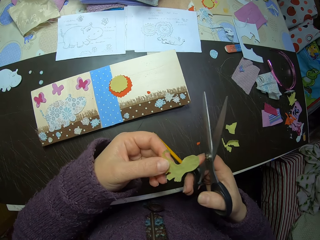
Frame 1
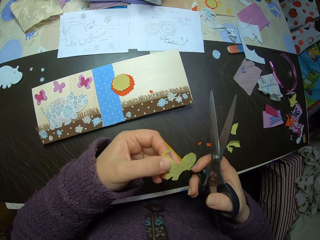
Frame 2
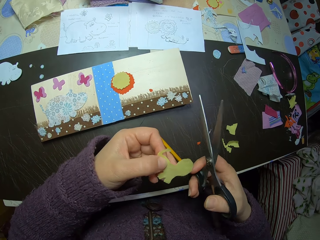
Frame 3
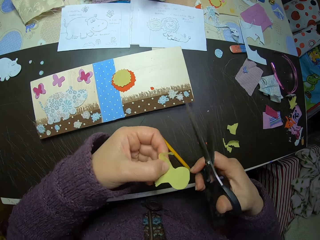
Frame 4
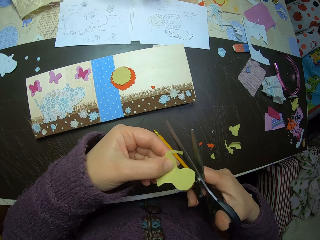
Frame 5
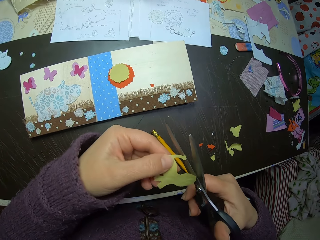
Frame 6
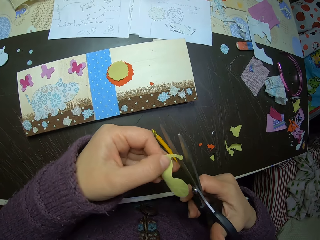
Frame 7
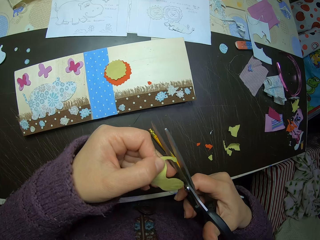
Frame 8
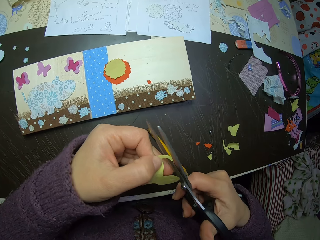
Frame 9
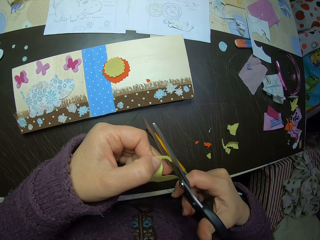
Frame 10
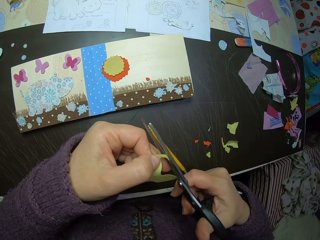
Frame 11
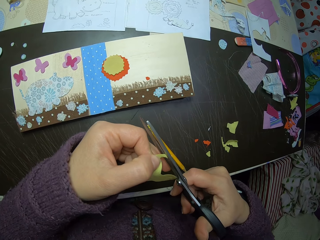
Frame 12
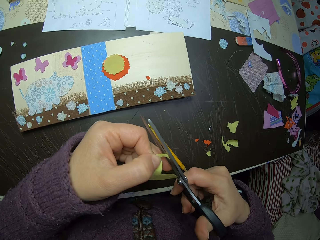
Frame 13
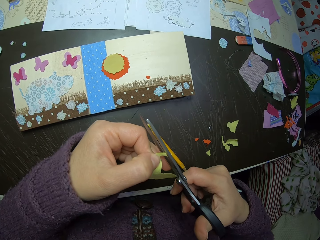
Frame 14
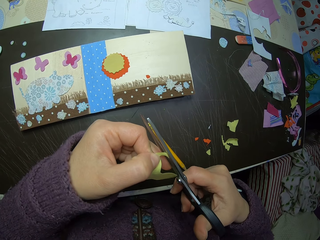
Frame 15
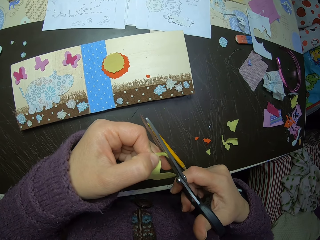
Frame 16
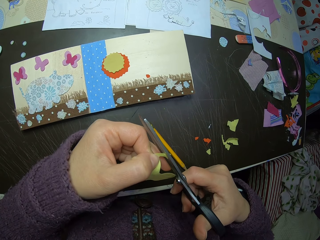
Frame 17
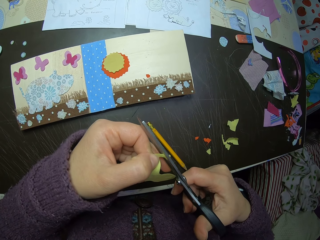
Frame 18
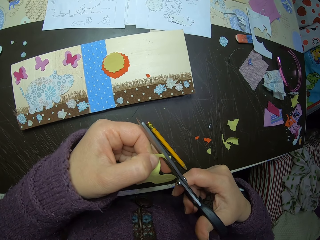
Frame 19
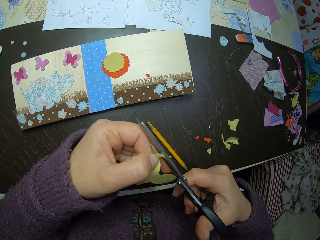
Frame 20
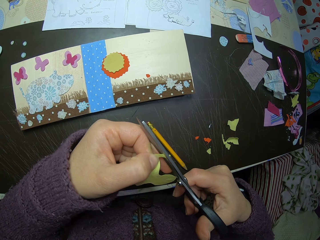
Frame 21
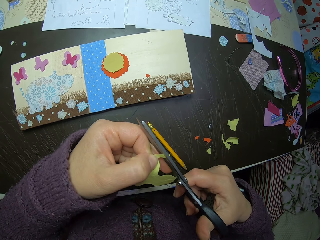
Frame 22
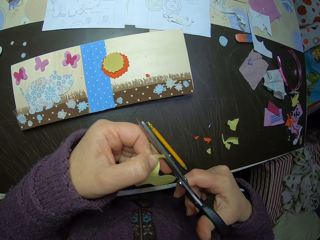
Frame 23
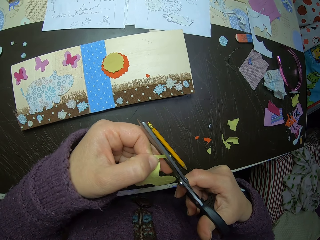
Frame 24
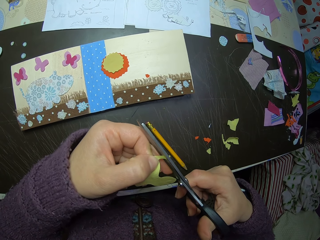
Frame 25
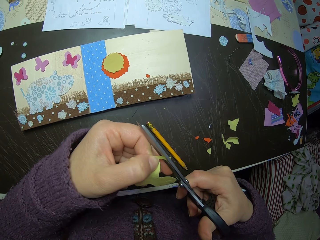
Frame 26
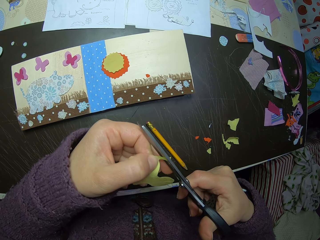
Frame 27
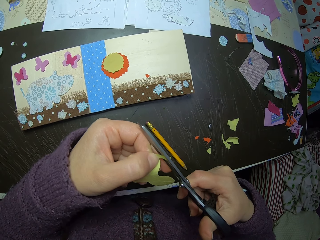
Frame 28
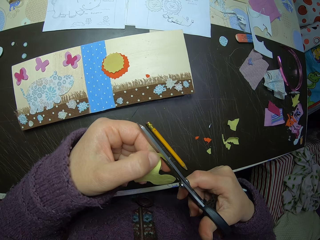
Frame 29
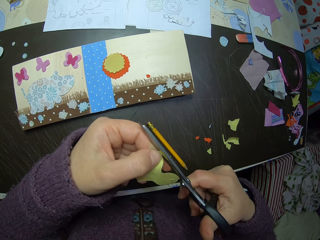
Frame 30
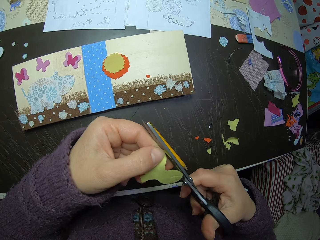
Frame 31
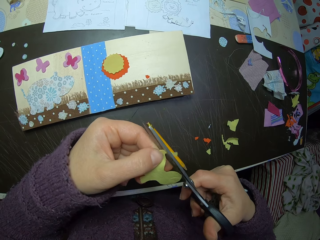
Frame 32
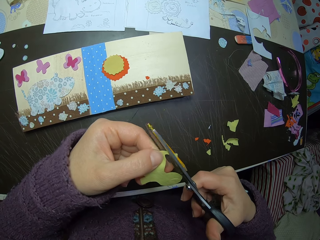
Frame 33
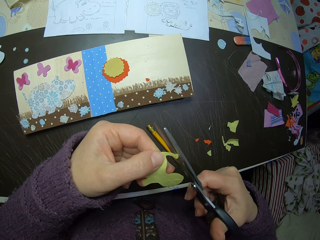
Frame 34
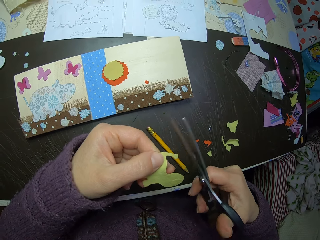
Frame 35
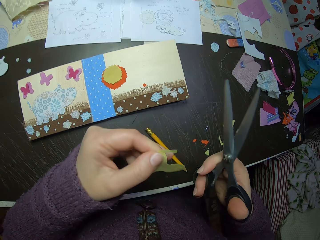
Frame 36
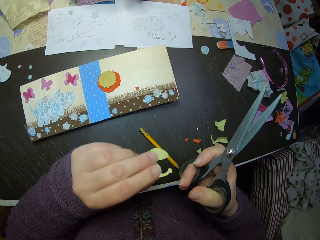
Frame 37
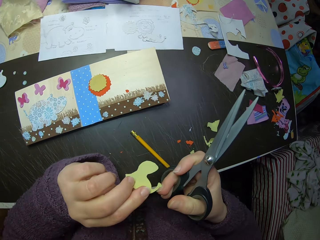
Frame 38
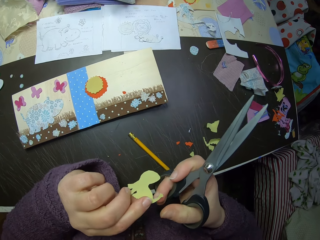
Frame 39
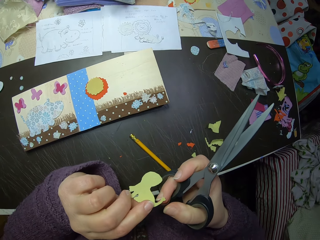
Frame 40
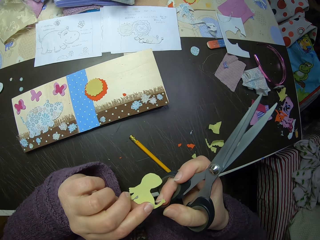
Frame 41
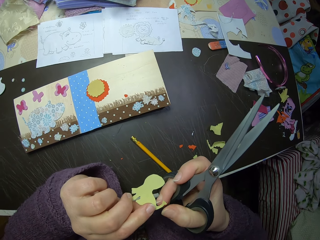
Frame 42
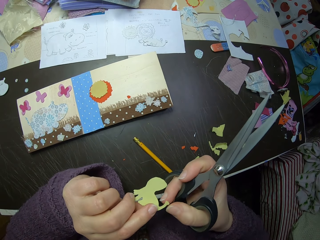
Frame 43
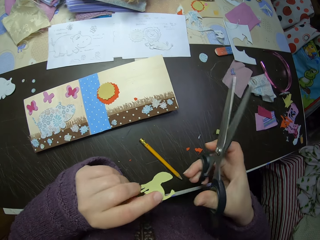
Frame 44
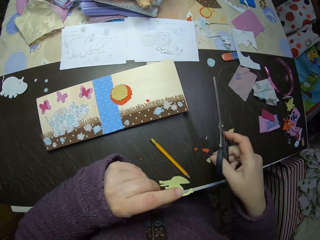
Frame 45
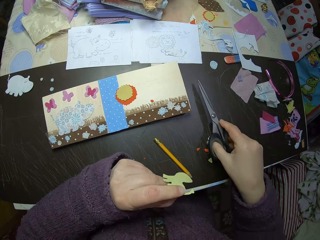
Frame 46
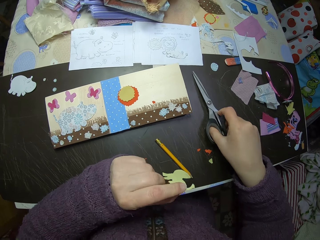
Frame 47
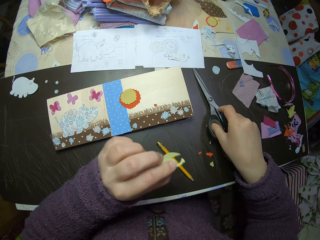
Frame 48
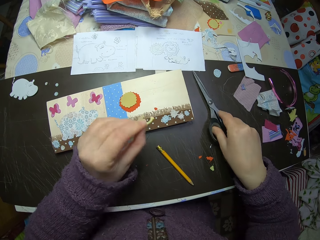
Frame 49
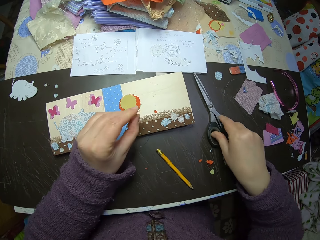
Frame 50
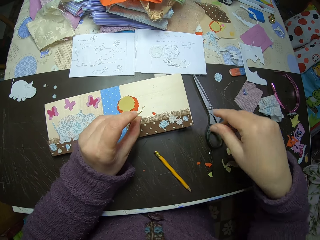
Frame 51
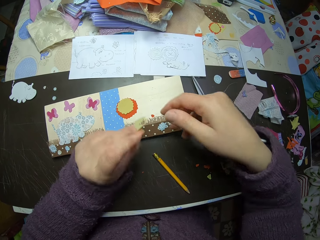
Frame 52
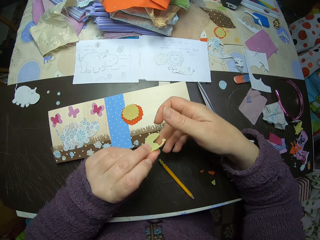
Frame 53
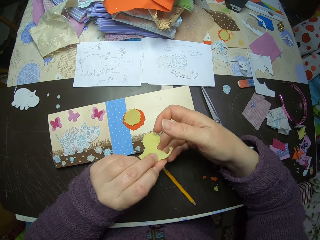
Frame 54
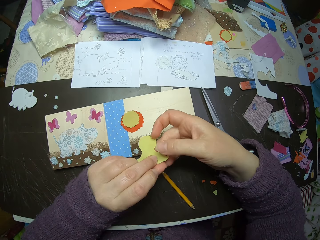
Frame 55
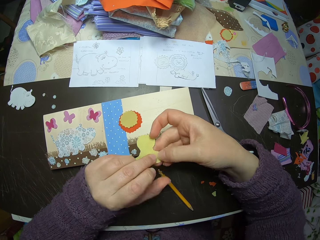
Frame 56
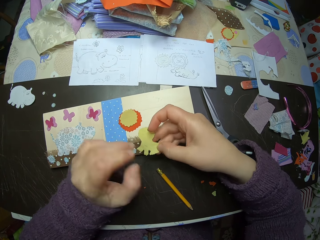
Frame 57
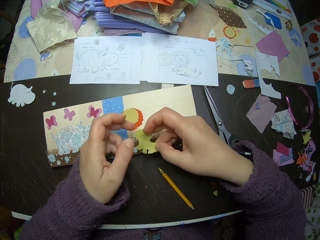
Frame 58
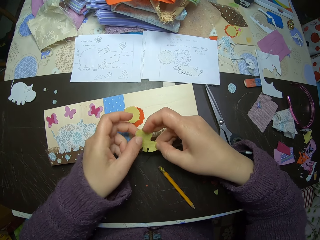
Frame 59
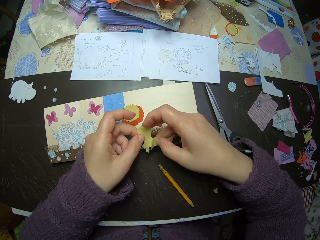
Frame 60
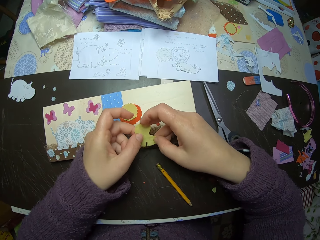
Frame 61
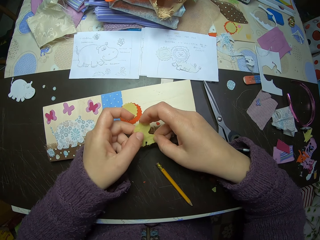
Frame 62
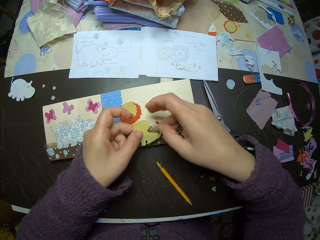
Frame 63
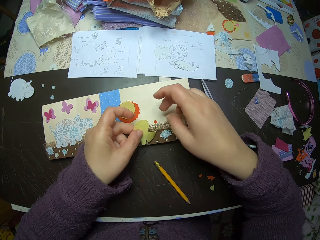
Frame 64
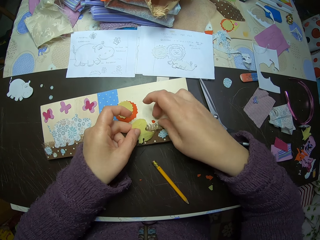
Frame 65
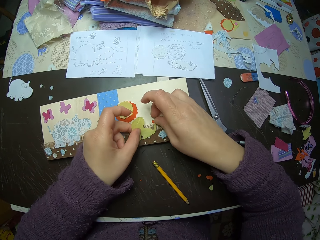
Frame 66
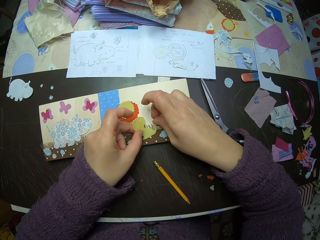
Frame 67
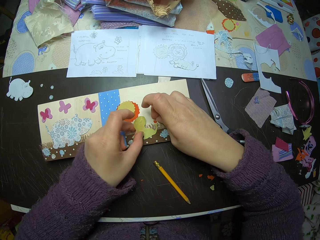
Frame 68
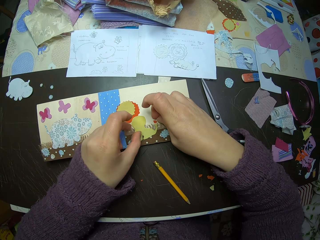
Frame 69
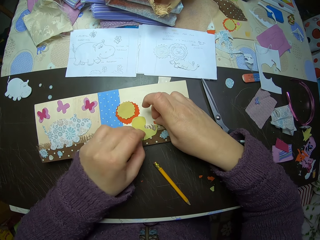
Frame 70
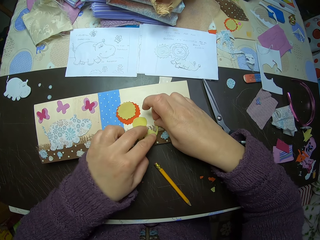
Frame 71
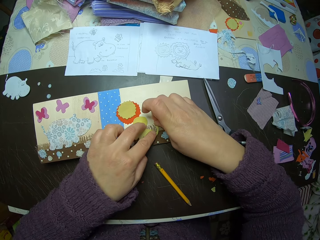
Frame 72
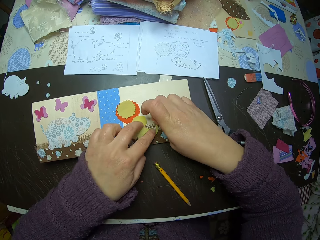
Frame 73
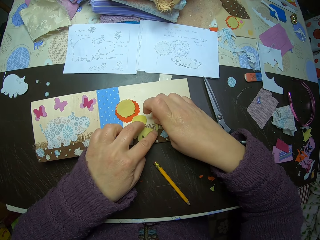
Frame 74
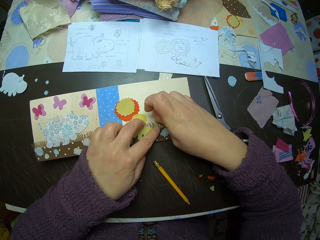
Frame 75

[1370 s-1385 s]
The camera wearer cuts the fabric using the scissors. They adjust the paper cut-out and turn the fabric. They drop the scissors on the table. They paste the paper cut-out on a paper collage on the table.

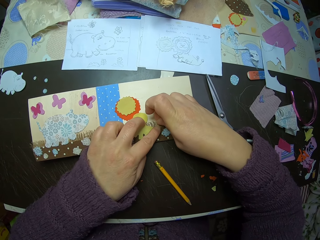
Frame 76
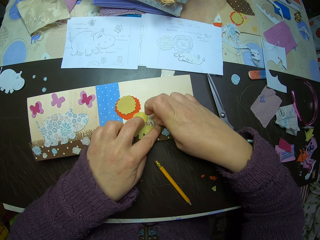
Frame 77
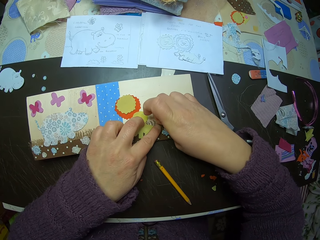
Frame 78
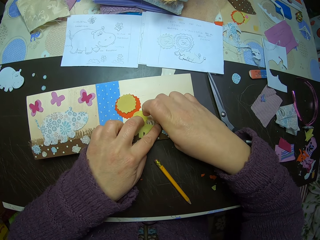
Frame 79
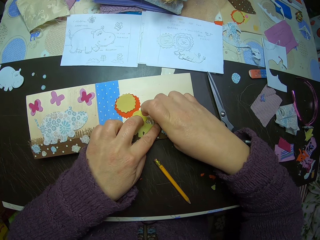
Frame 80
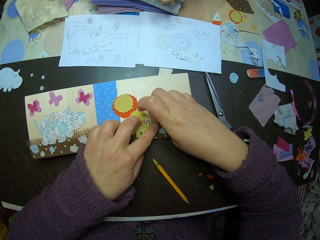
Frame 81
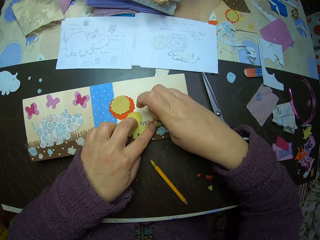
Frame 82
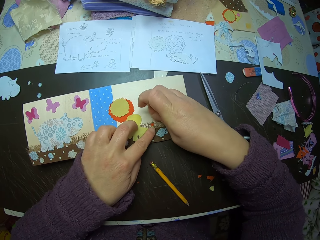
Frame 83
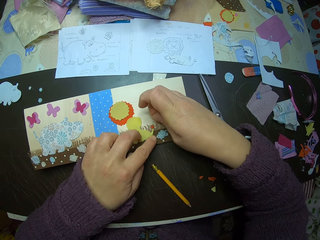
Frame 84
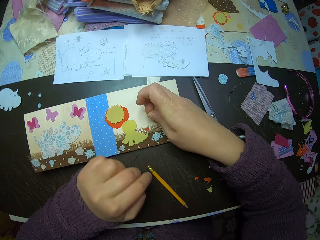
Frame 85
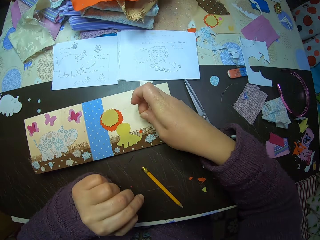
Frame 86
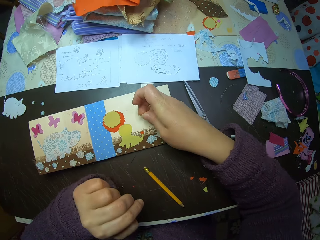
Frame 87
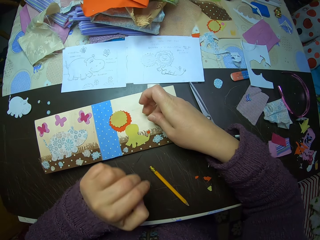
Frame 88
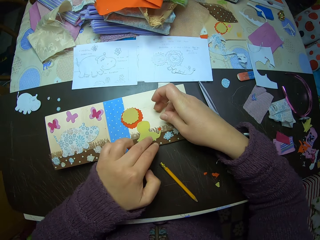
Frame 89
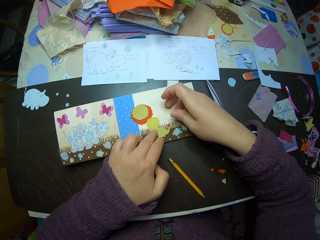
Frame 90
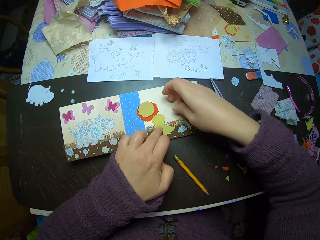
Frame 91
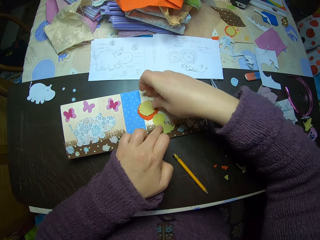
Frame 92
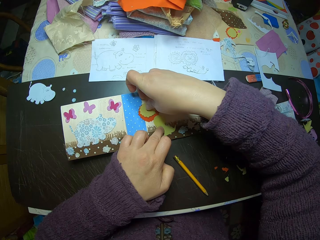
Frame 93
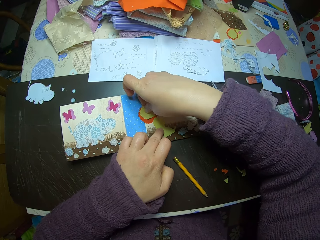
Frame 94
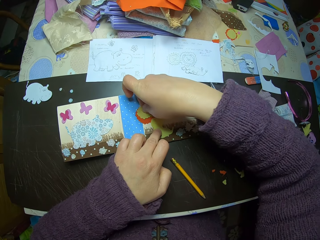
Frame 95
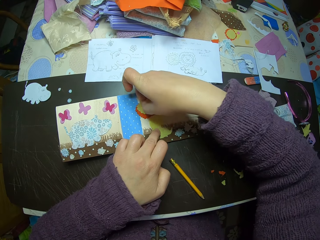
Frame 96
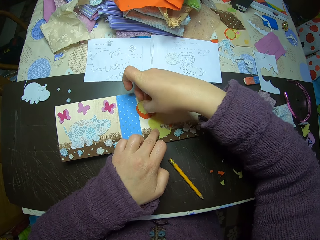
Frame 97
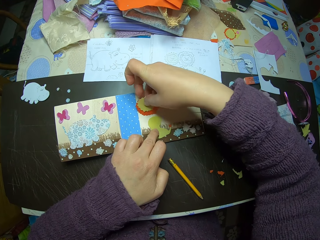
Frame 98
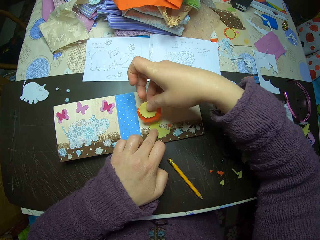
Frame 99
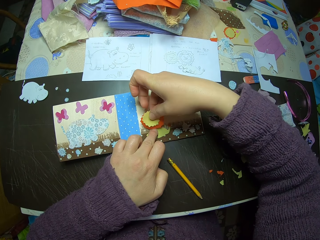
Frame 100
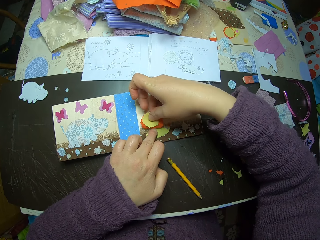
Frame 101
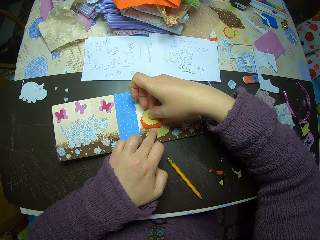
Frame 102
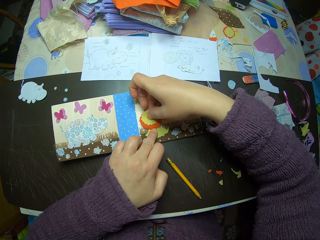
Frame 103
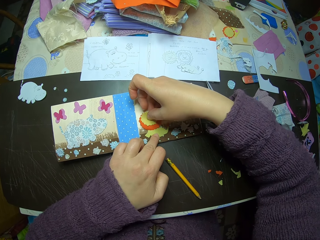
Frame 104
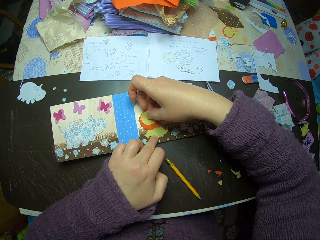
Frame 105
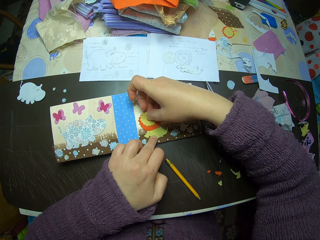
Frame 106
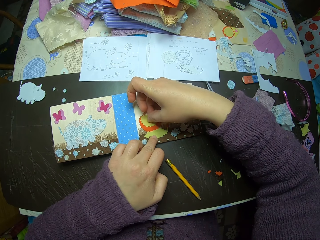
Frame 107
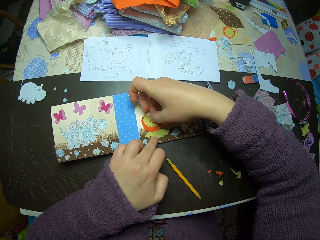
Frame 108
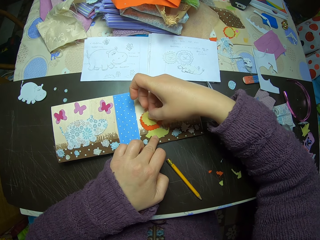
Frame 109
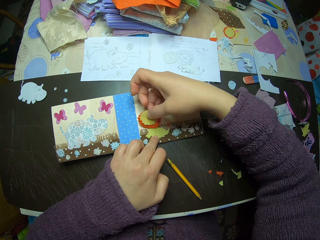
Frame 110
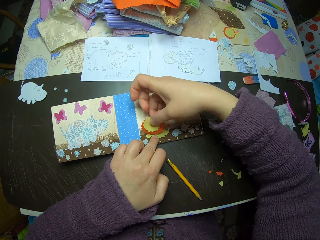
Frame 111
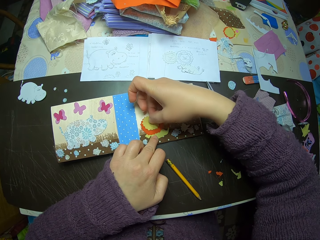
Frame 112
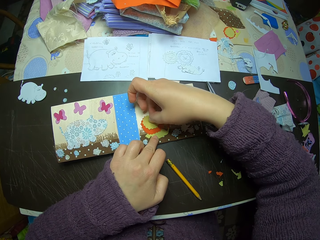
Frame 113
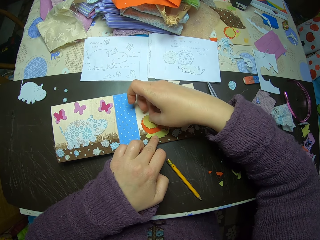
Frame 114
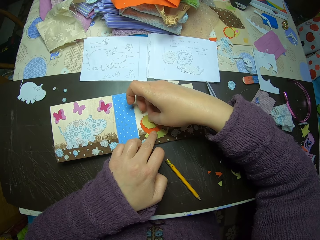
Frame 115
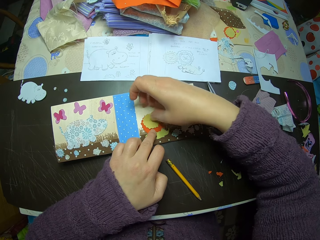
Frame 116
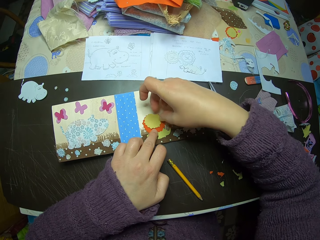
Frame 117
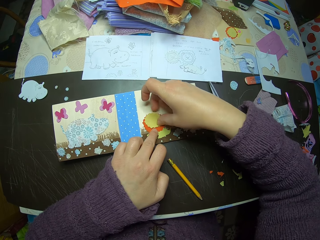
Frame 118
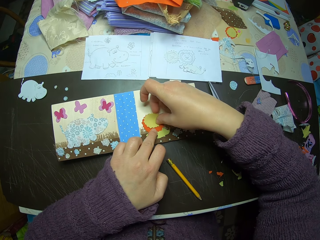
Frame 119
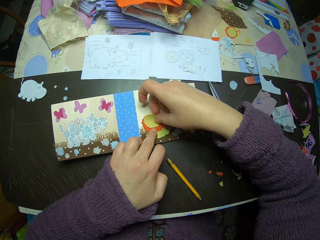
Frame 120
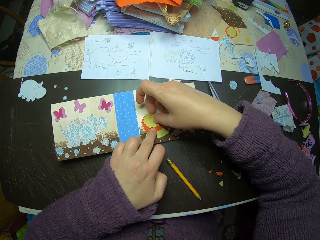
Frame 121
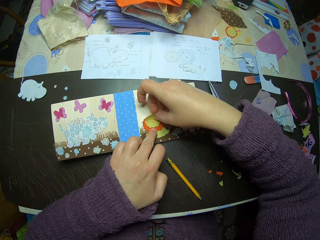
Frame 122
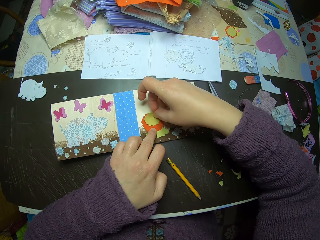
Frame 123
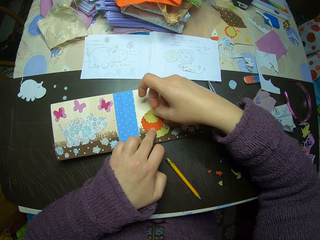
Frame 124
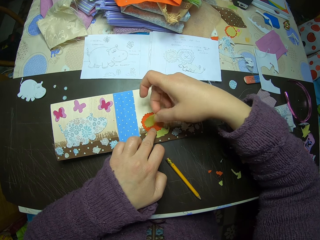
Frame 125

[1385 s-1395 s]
The camera wearer picks two pieces of fabric. They place another paper cut-out over the paper cut-out on the paper collage.
